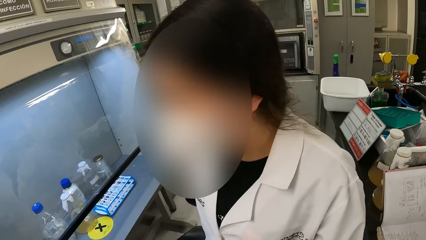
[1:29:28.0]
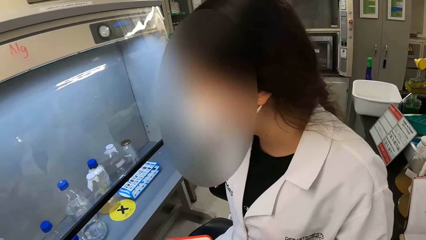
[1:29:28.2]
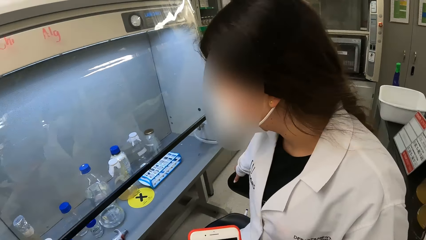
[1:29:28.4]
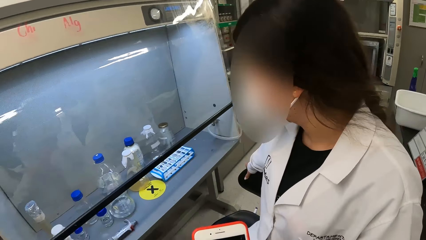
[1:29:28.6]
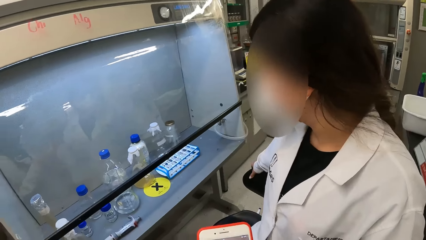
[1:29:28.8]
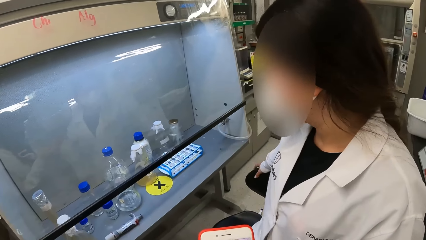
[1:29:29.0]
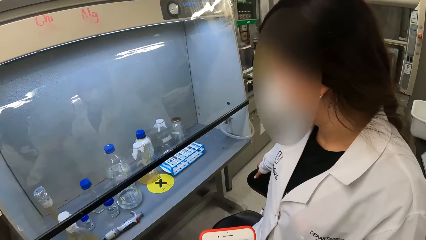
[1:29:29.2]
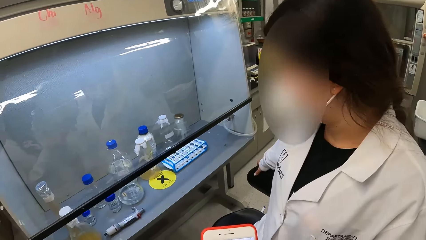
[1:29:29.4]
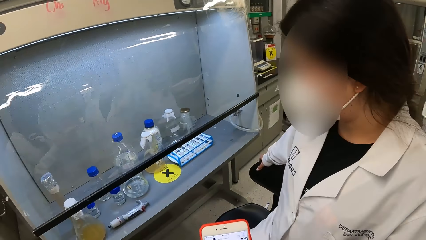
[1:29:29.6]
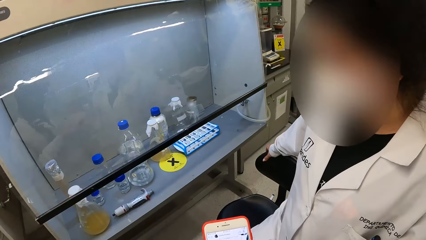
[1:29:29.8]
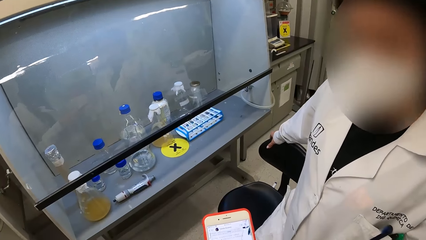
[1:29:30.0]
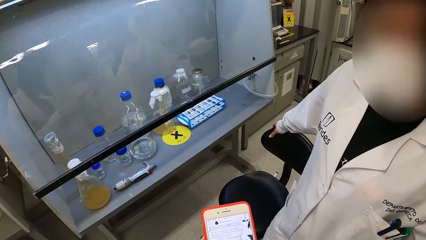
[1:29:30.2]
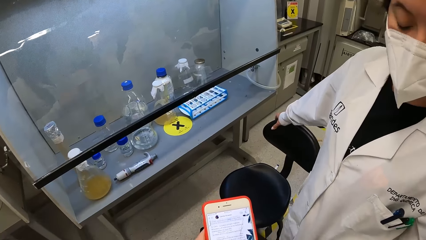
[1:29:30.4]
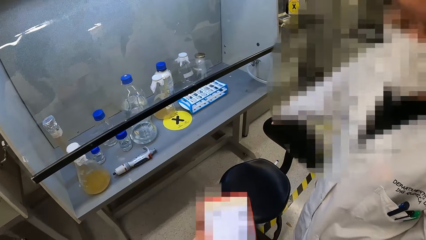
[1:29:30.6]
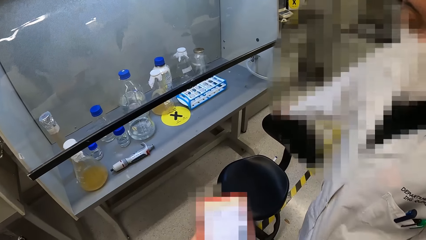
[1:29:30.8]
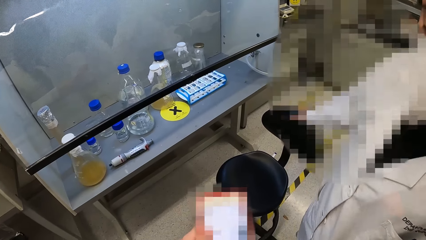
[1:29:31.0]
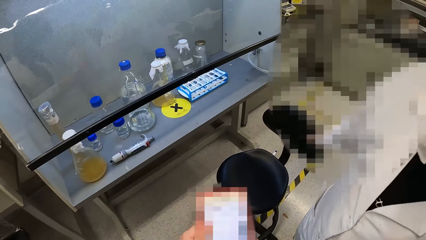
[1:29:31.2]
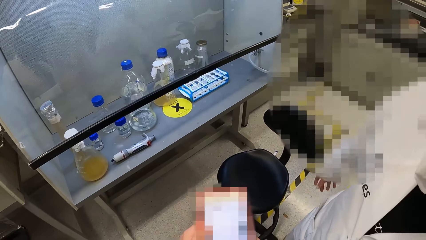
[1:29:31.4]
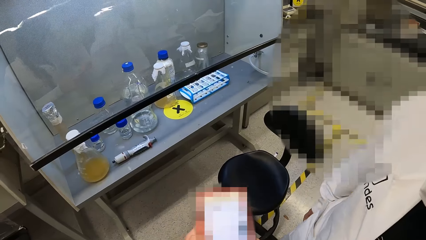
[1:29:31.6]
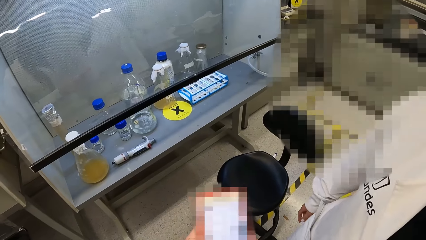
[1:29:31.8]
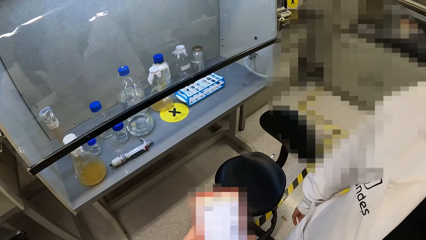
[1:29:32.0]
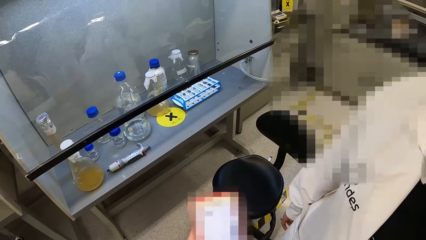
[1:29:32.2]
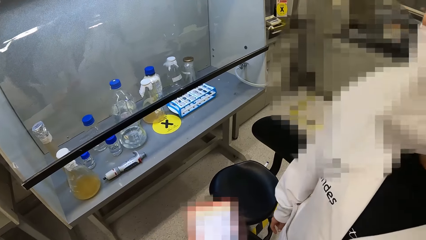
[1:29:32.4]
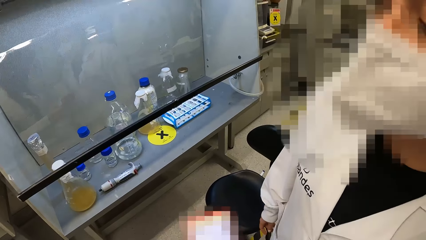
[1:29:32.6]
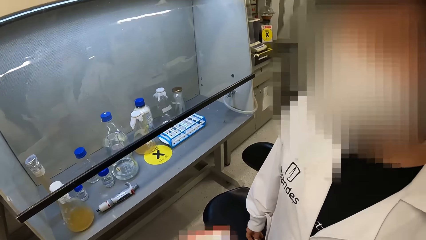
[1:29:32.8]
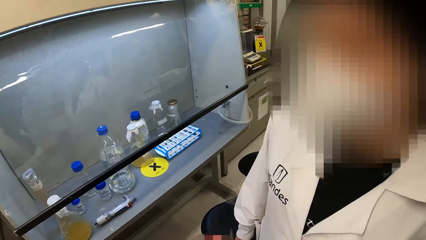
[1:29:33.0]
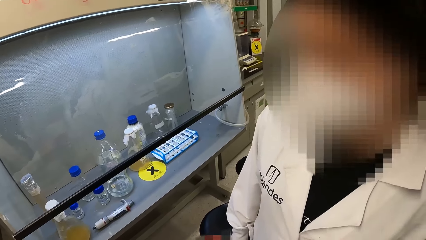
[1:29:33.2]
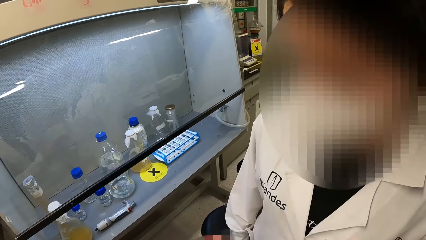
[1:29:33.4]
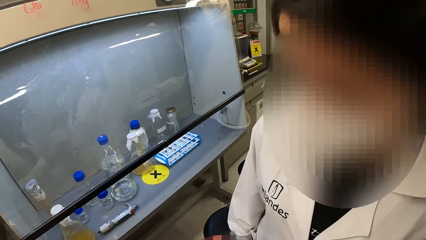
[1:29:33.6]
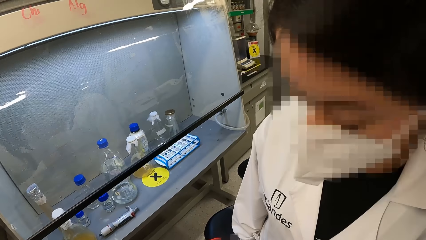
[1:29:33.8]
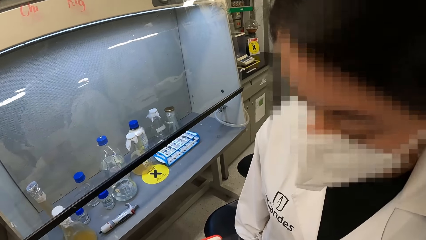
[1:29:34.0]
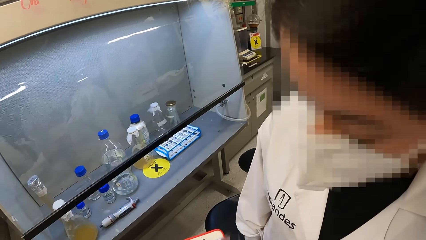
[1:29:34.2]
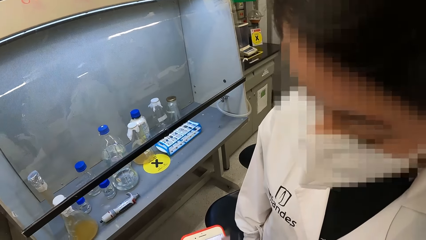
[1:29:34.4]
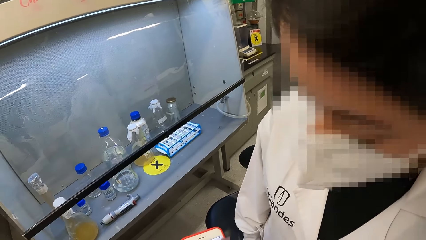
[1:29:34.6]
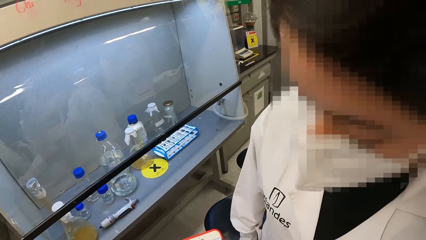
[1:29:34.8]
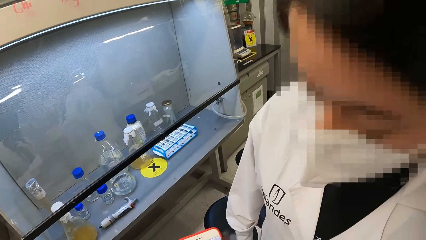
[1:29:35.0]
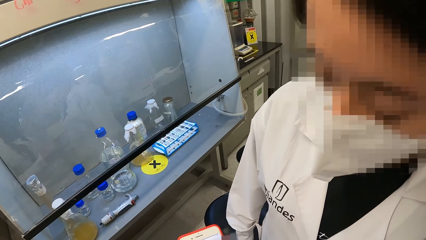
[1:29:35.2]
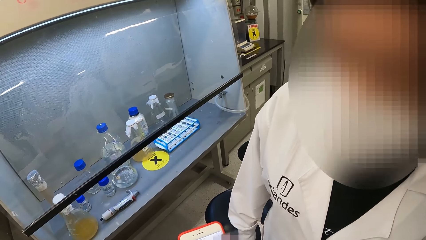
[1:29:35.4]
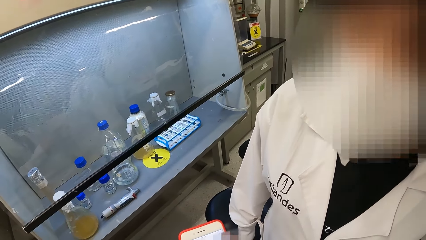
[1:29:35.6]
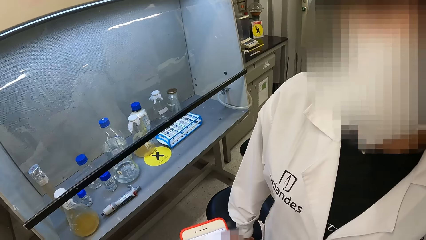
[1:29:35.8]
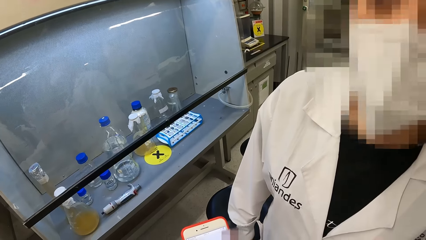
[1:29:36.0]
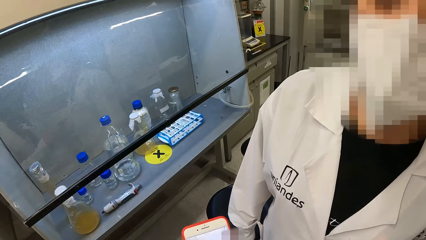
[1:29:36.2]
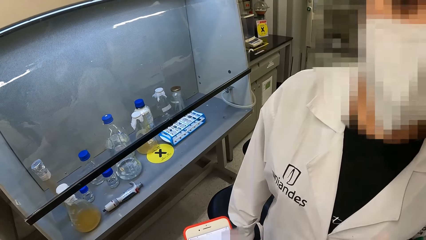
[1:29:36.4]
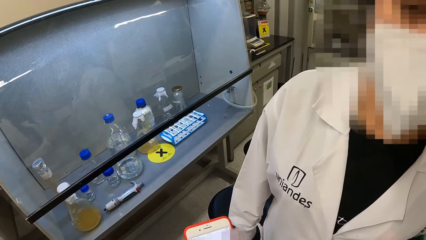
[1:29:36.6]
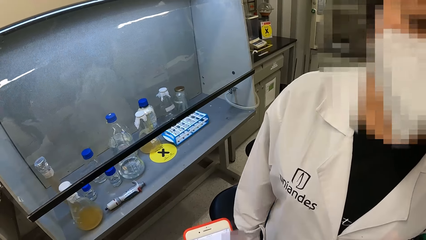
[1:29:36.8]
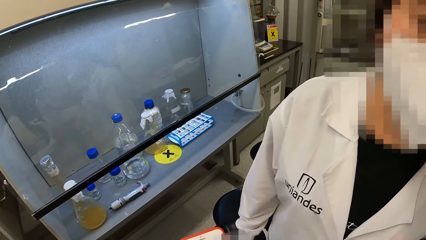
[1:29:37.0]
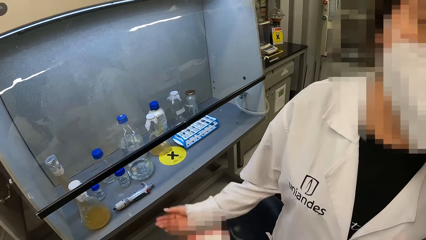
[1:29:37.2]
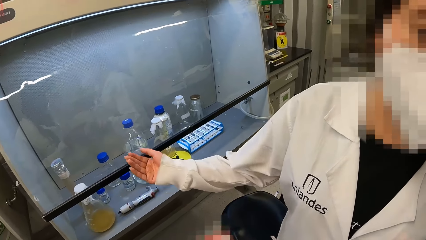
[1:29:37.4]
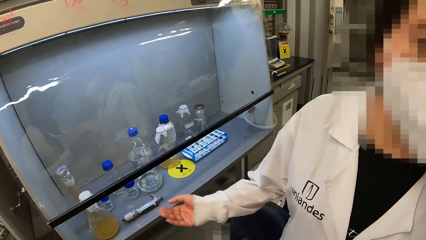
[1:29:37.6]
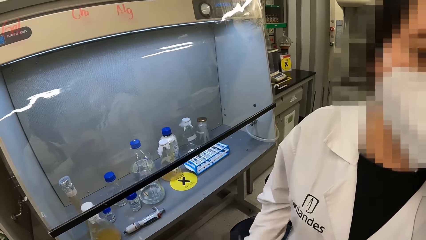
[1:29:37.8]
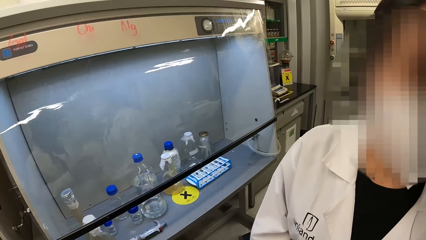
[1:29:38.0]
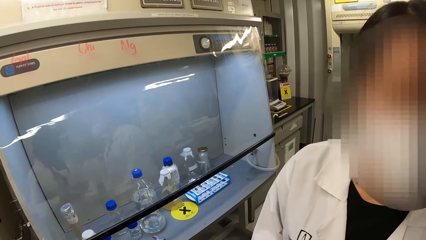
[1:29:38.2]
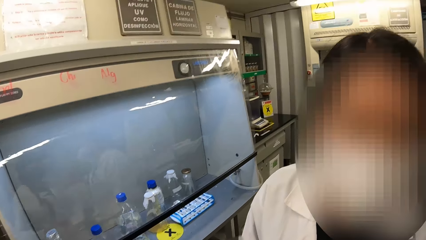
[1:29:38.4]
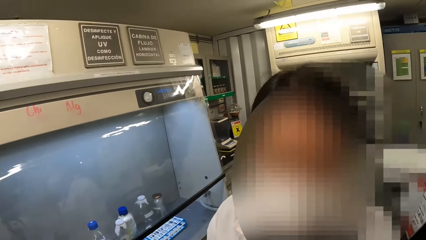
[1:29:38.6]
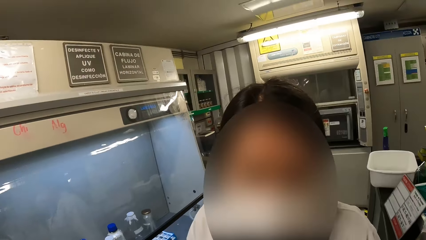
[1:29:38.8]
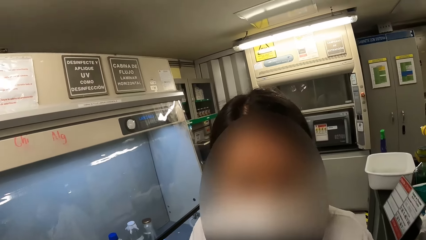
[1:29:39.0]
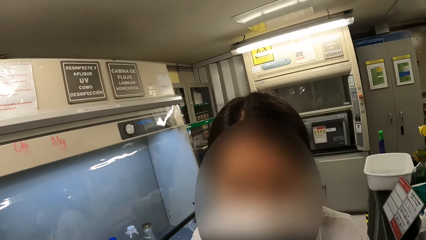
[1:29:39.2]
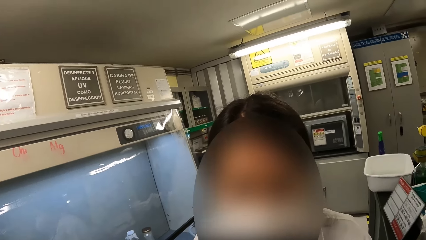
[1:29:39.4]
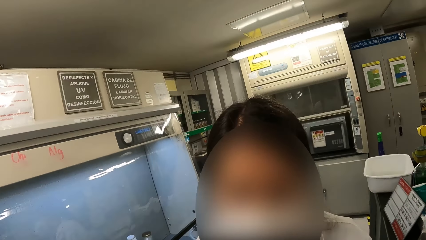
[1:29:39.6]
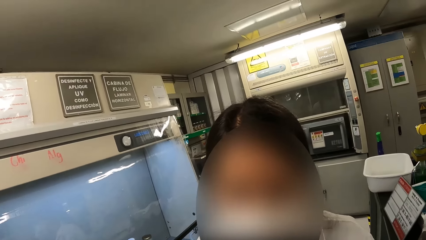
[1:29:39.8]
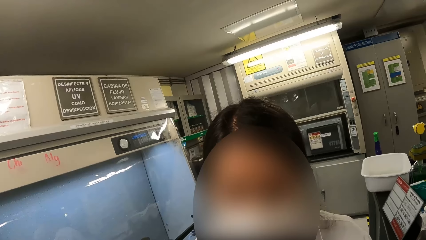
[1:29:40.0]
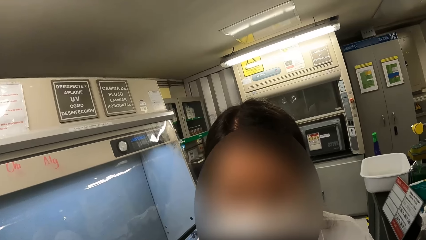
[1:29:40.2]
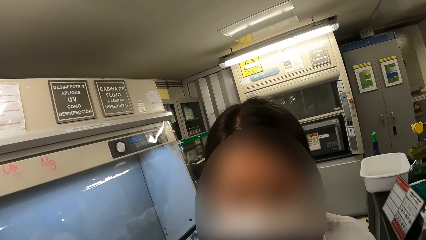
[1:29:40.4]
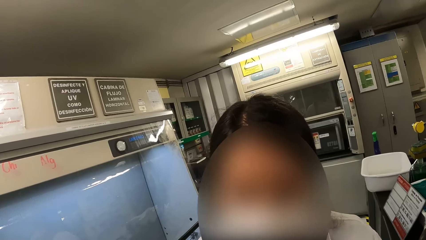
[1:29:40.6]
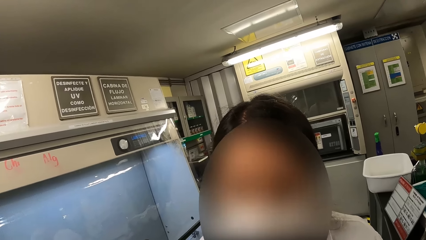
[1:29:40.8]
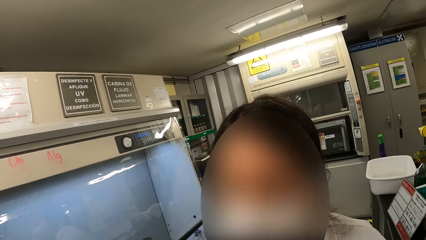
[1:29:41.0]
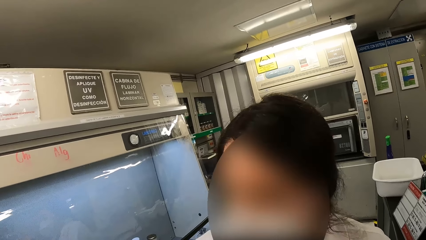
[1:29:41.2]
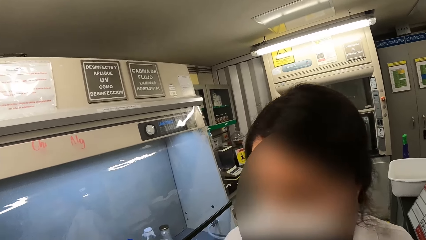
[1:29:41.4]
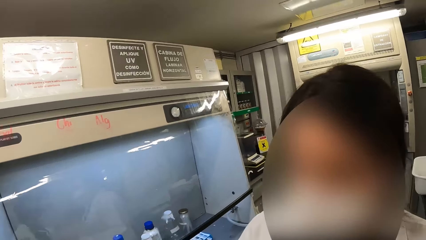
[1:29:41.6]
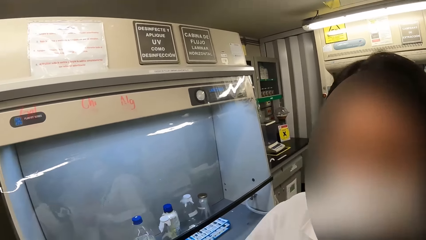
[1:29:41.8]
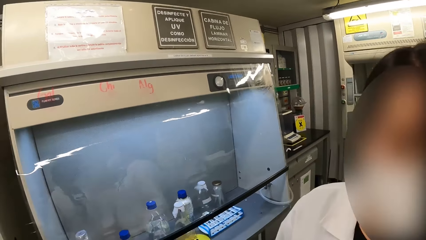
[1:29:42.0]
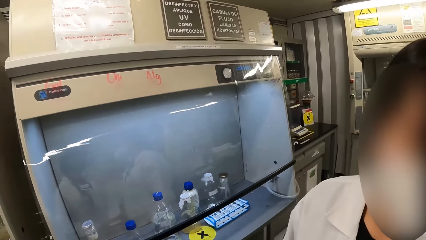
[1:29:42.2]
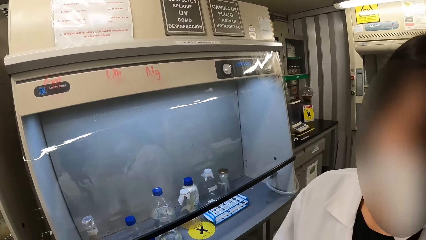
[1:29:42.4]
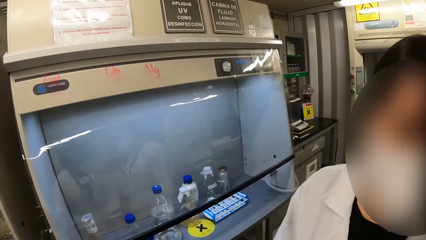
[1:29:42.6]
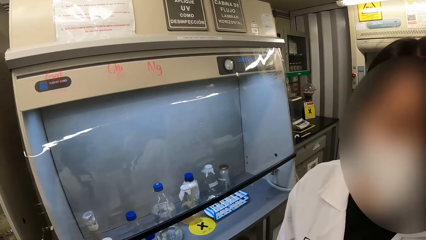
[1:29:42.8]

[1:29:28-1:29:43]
The camera wearer uses a phone. The lady interacts with the camera wearer.
